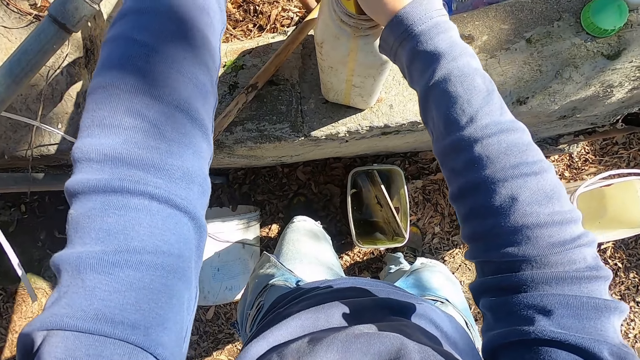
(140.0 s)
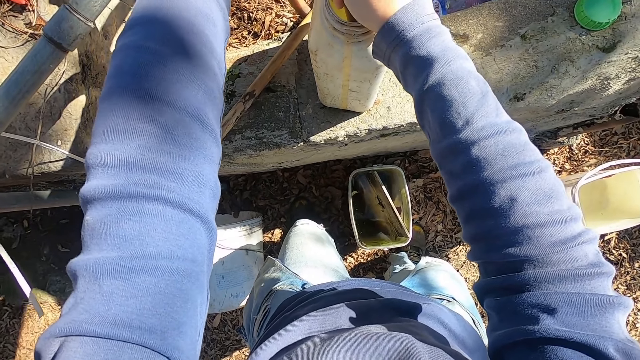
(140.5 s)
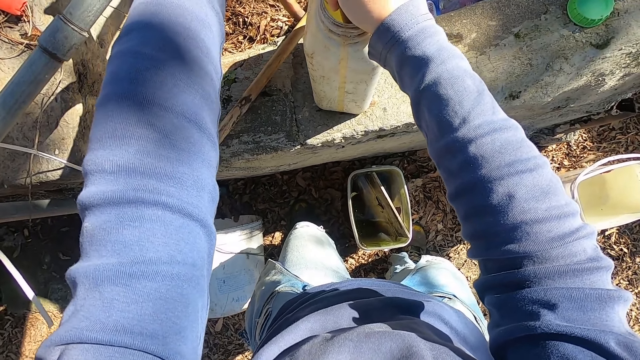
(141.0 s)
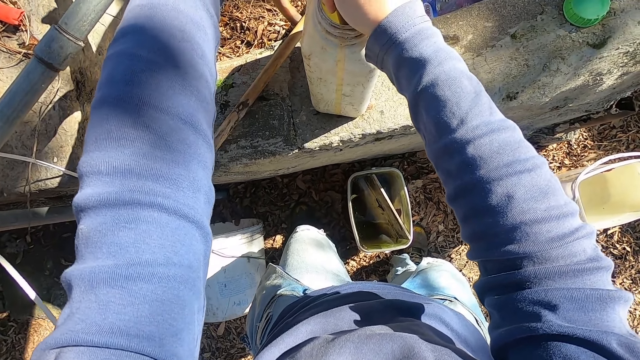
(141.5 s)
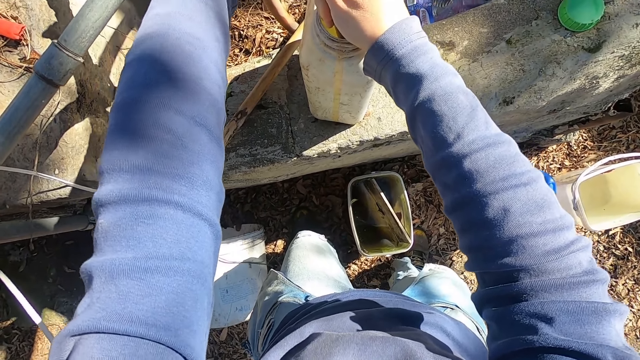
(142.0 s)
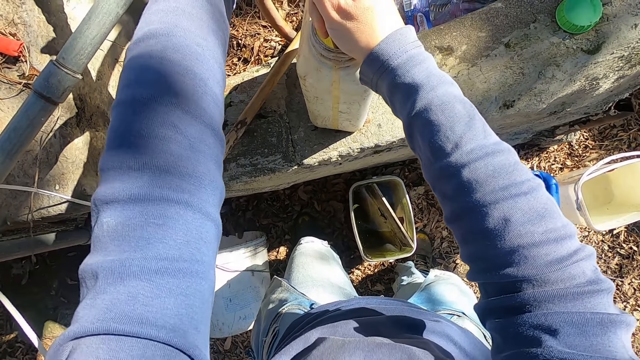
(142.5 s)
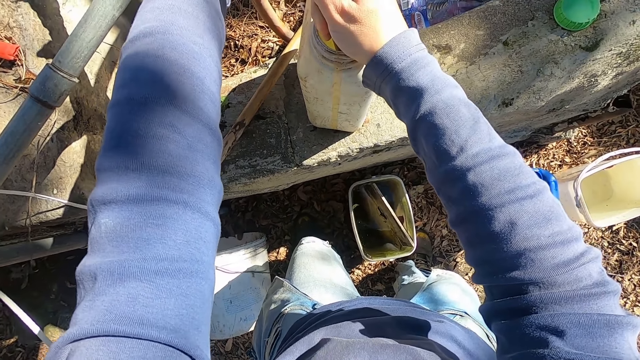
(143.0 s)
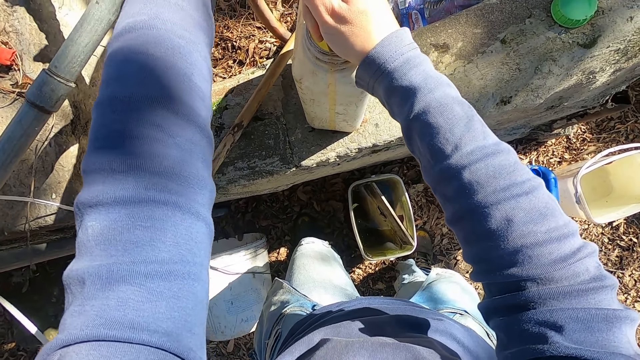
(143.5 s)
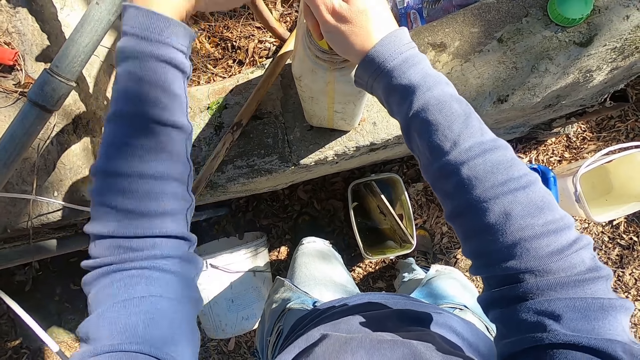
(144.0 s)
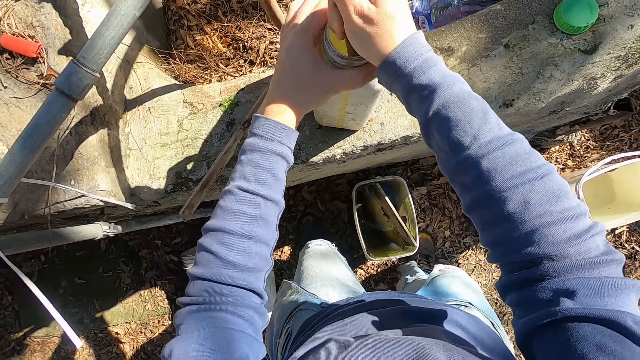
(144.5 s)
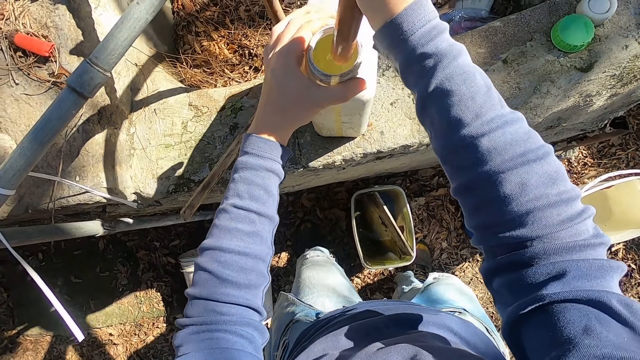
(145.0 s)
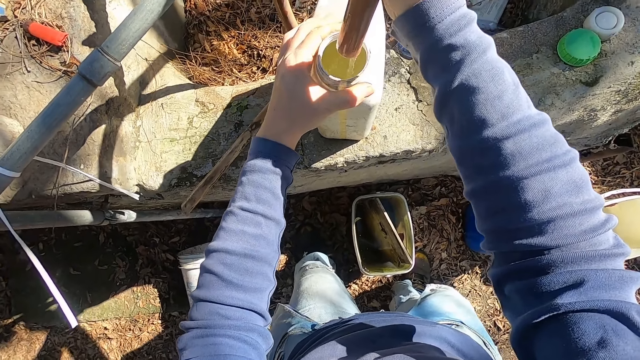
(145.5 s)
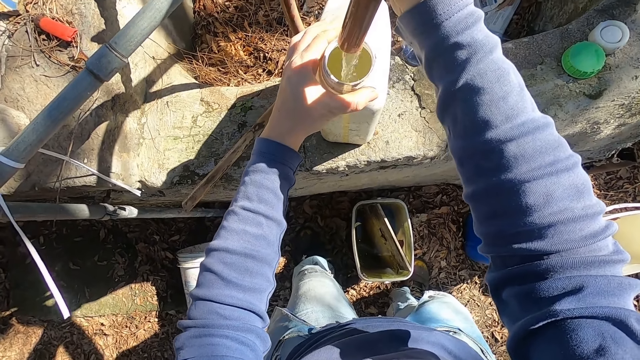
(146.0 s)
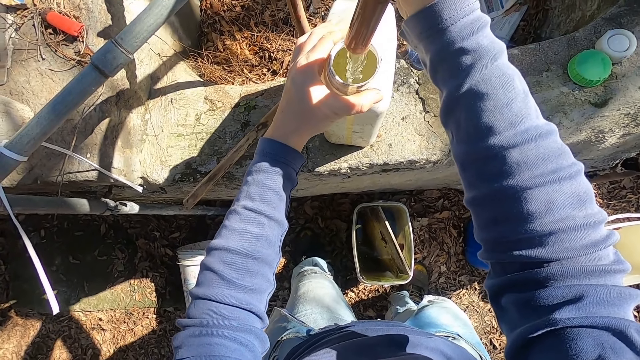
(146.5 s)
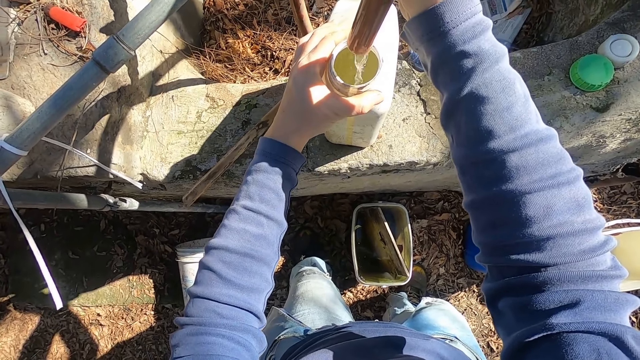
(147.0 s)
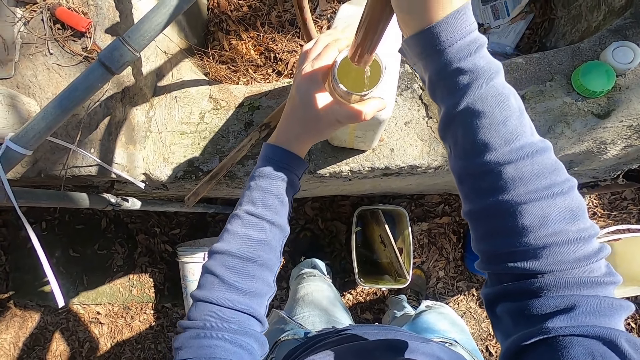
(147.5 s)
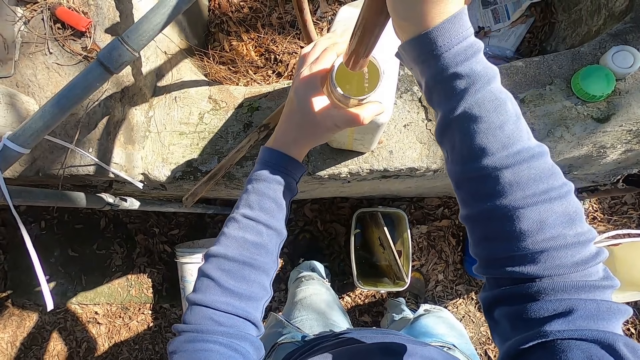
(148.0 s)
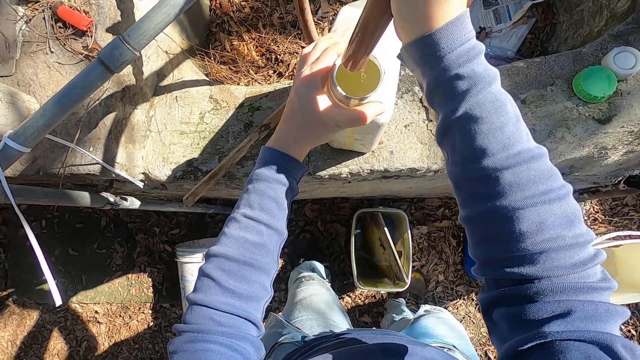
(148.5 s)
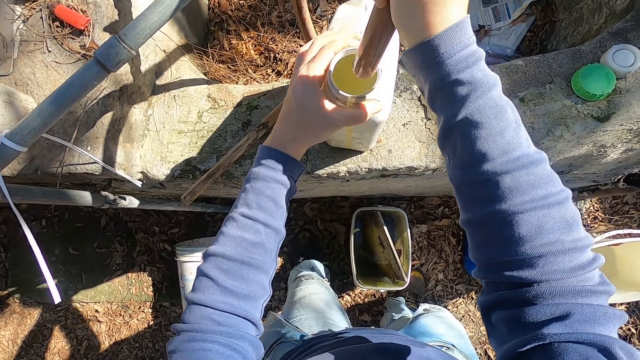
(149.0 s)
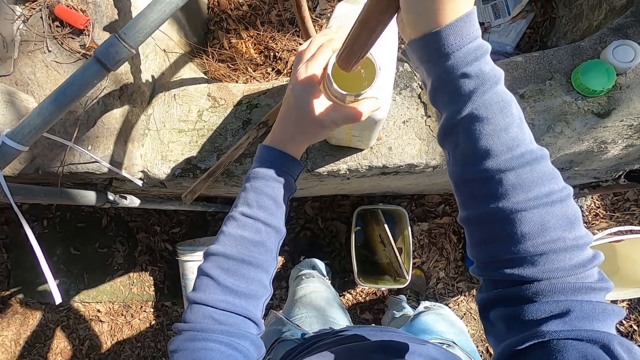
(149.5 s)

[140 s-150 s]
The camera wearer adjusts a pipe in a container. He holds the white jerrycan on the floor with his left hand. He removes the hose pipe from the white jerrycan with his right hand.

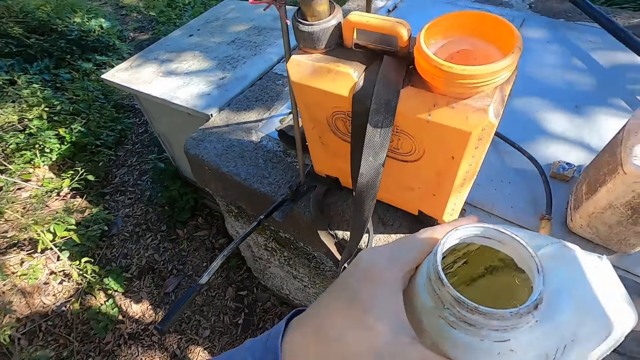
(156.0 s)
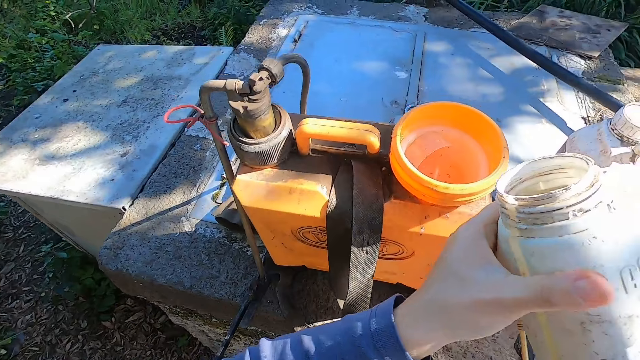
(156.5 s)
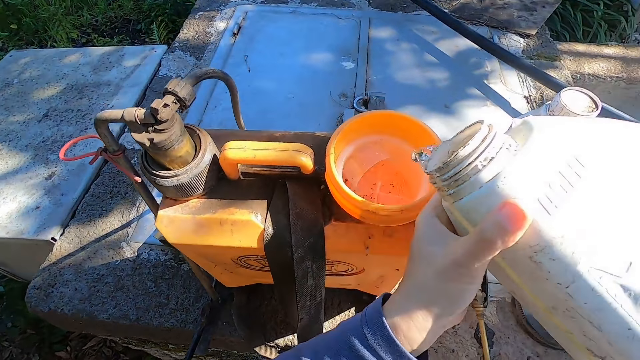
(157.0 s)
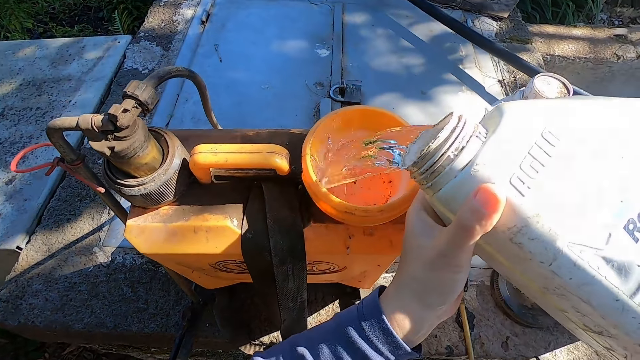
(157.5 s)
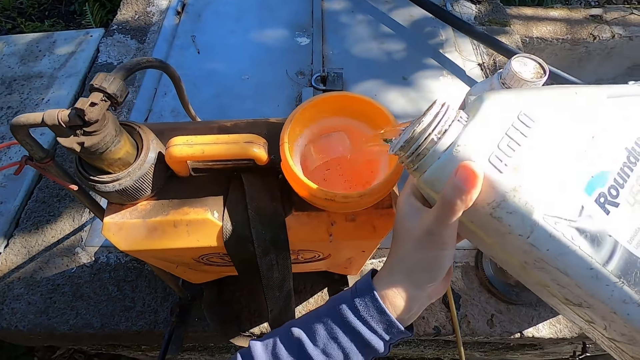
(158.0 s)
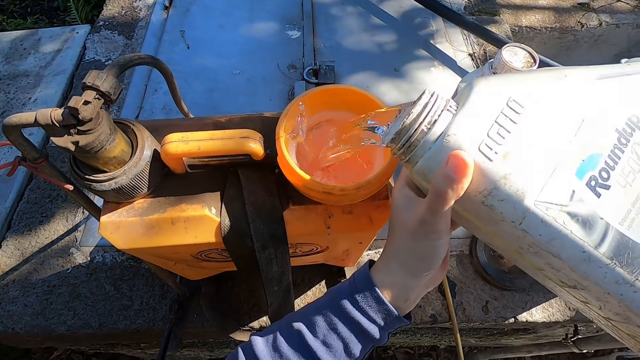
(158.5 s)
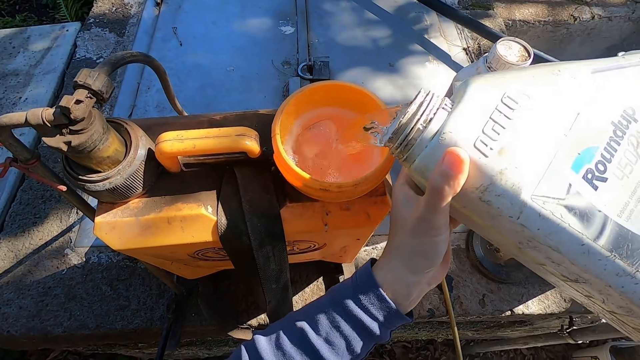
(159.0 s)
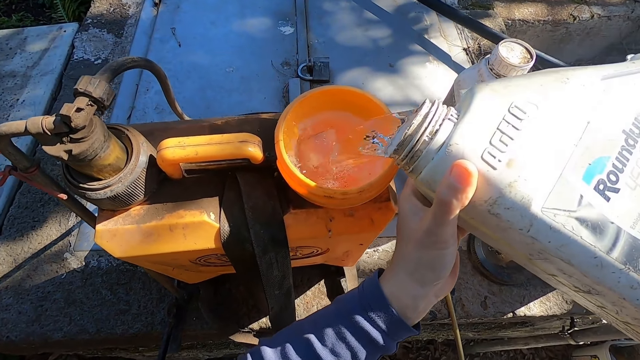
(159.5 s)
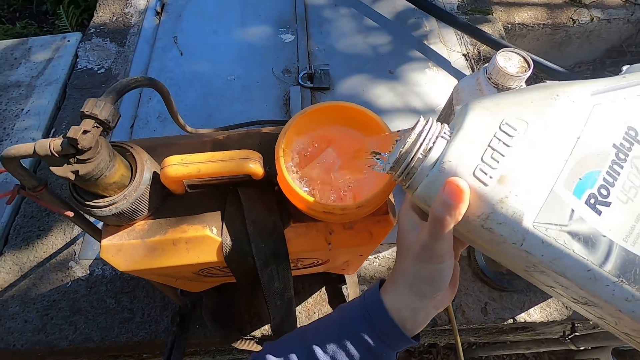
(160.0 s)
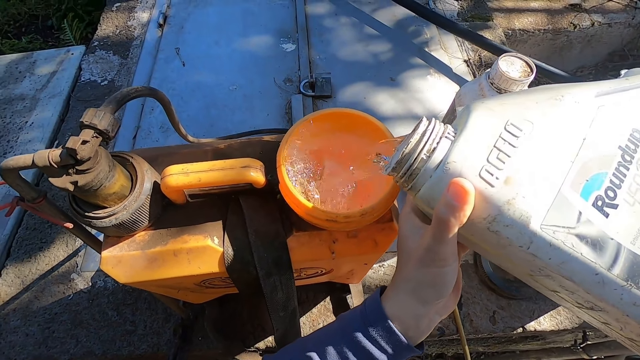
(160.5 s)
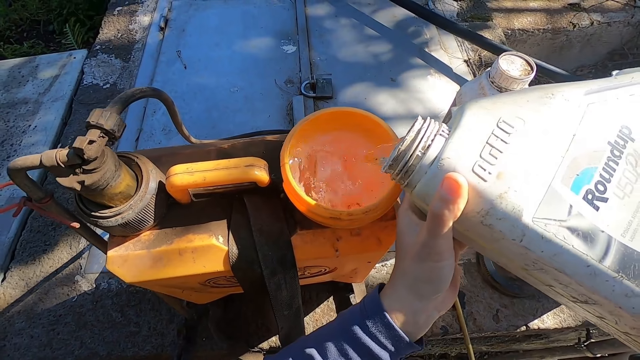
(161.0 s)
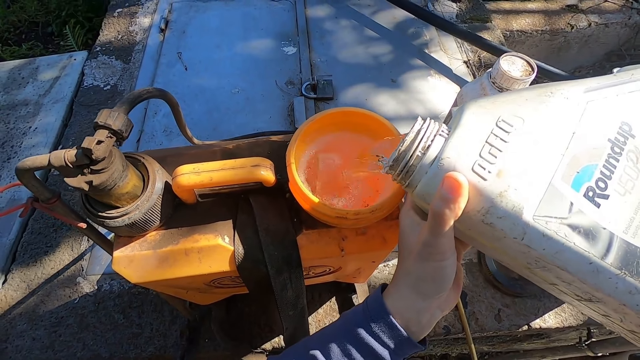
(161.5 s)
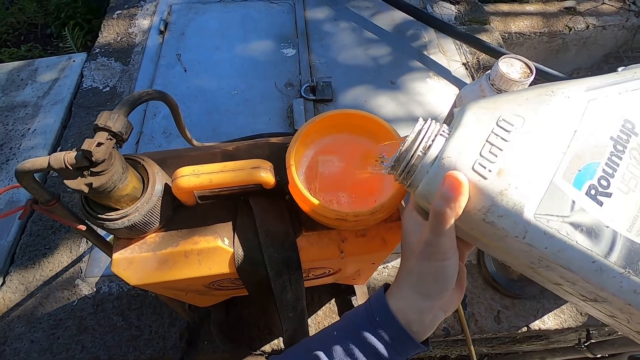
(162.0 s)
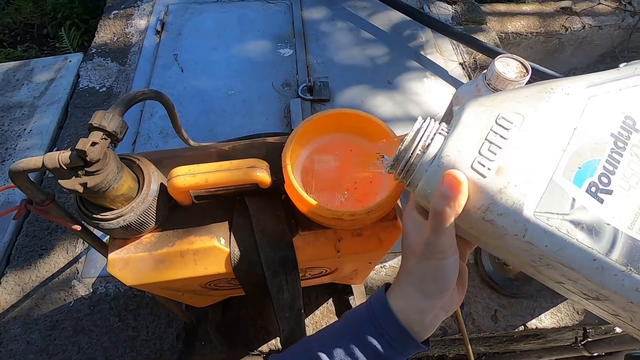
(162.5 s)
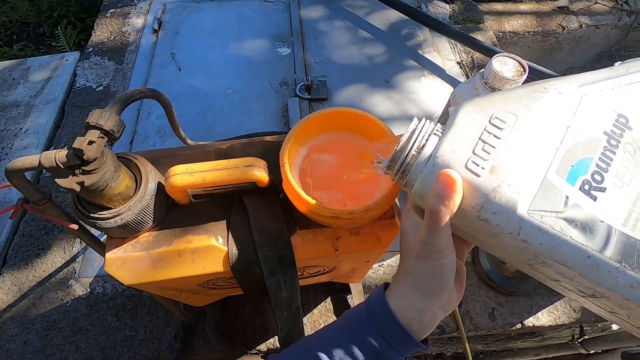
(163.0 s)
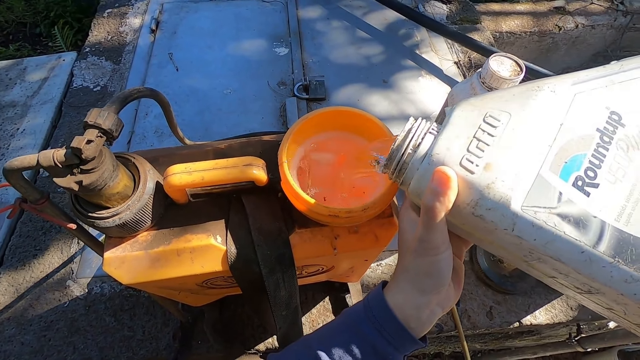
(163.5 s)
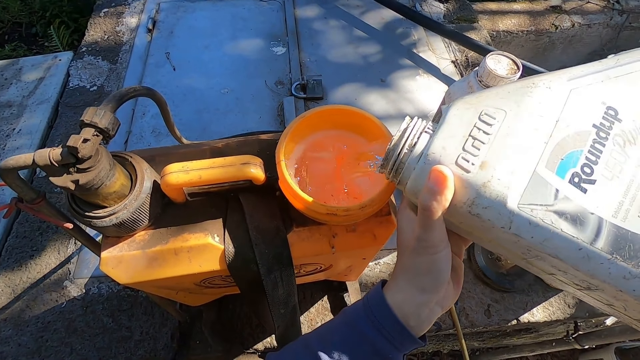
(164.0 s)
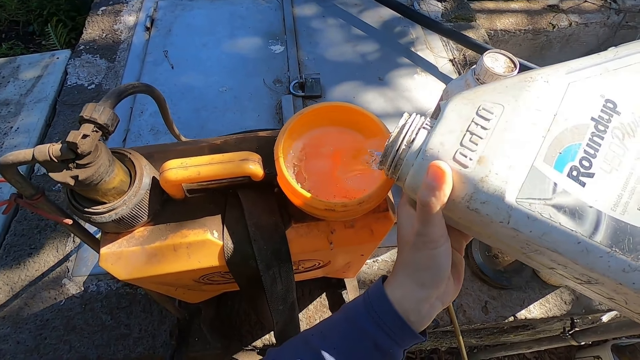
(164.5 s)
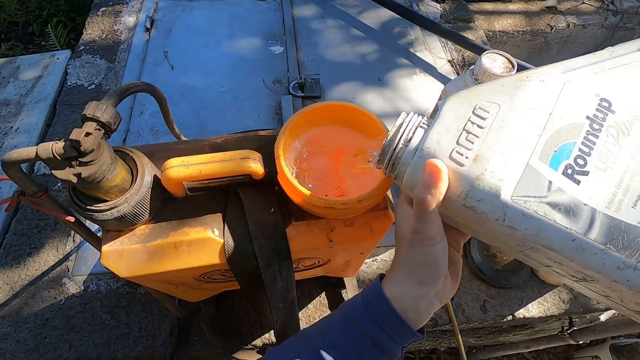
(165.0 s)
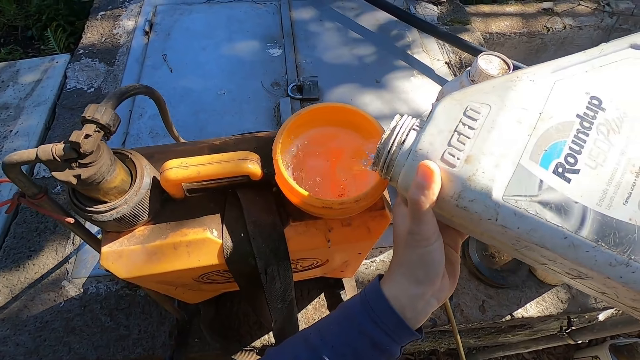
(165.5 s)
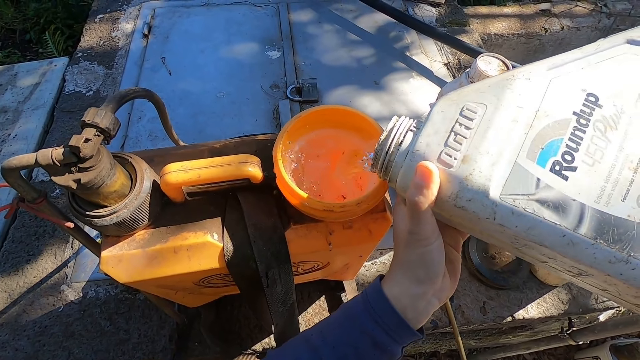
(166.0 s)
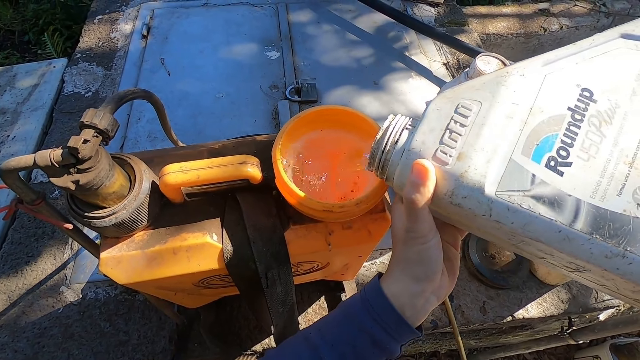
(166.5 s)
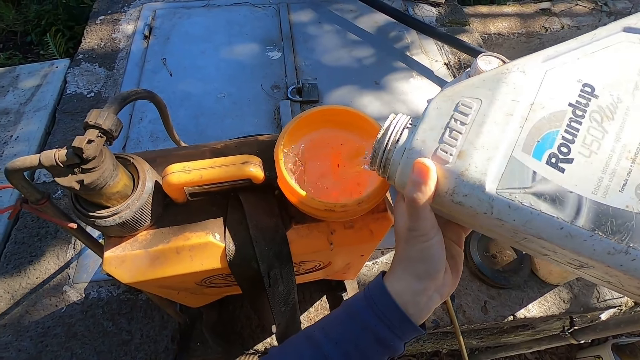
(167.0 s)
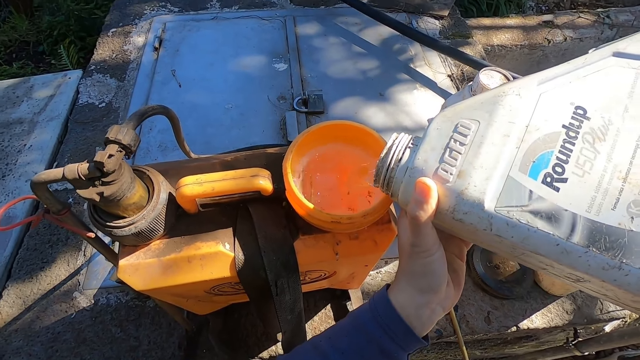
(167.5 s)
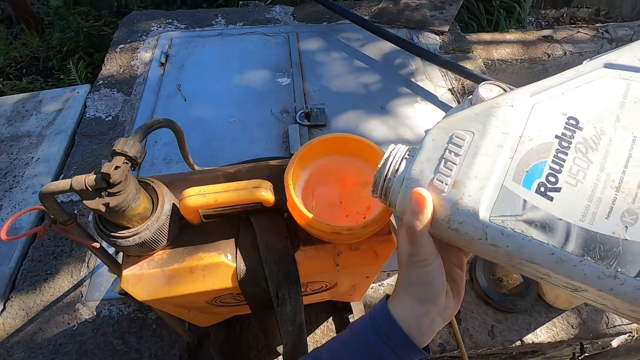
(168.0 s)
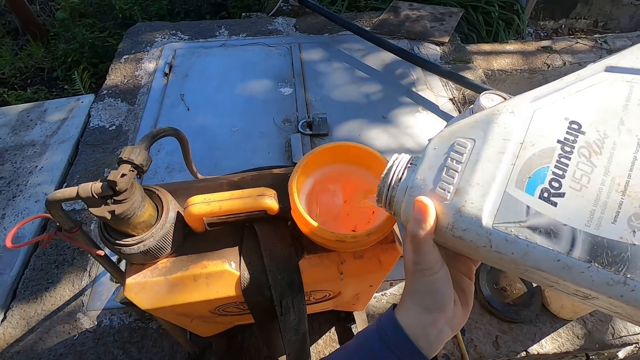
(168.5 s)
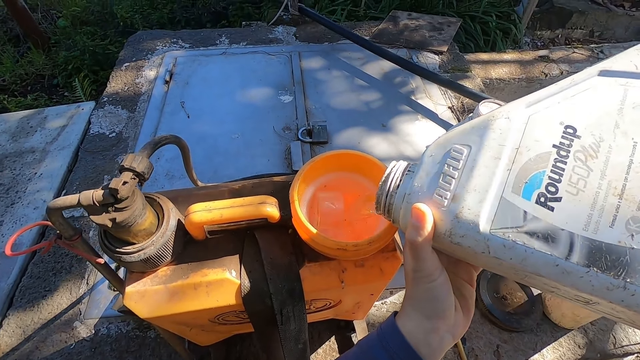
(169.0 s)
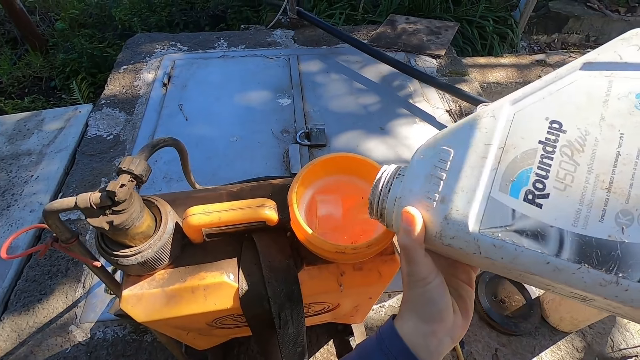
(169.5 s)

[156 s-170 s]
The camera wearer pours water from the white jerrycan into the sprayer tank with both hands.
